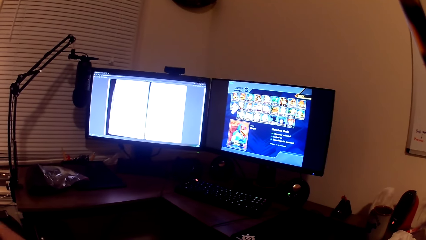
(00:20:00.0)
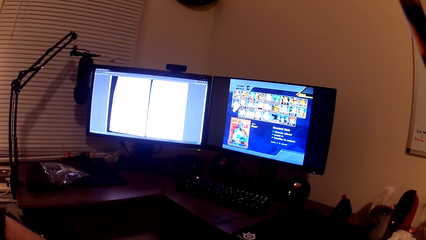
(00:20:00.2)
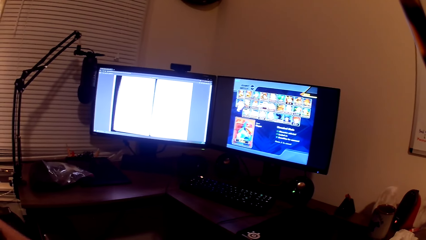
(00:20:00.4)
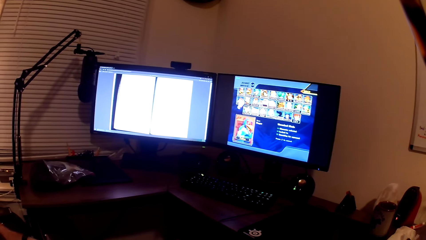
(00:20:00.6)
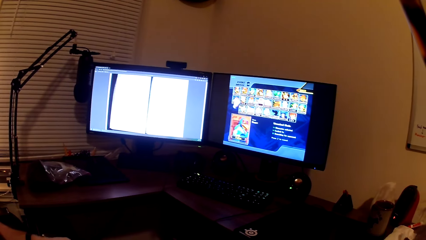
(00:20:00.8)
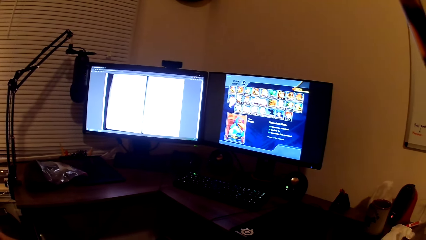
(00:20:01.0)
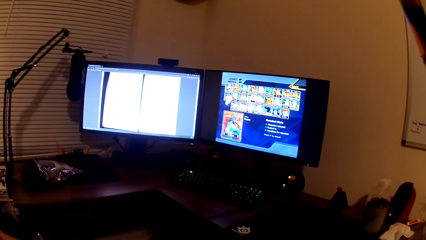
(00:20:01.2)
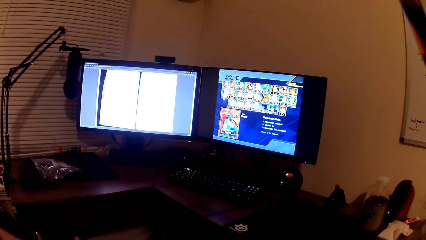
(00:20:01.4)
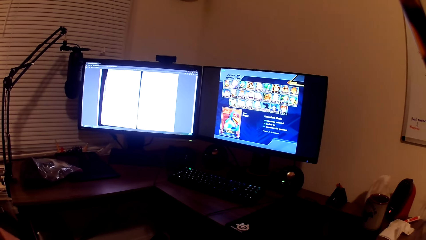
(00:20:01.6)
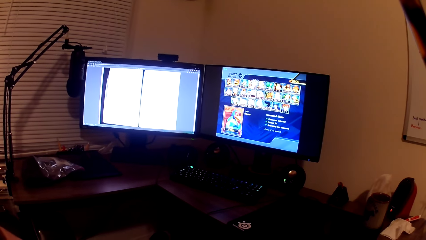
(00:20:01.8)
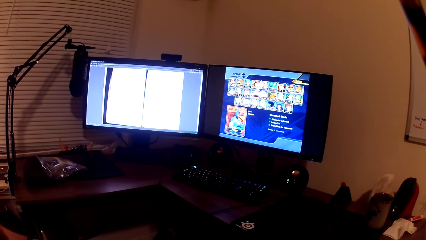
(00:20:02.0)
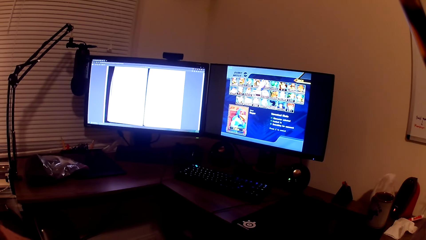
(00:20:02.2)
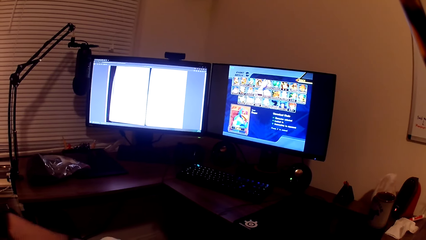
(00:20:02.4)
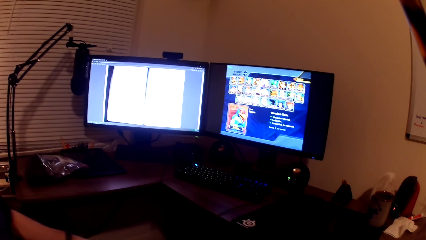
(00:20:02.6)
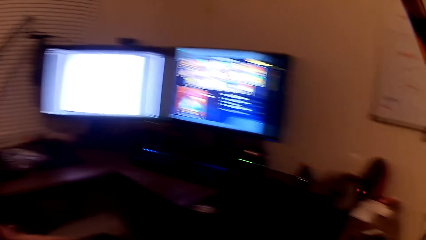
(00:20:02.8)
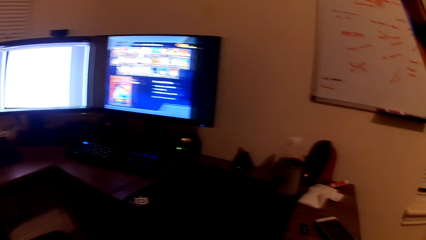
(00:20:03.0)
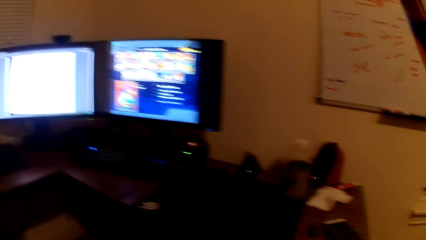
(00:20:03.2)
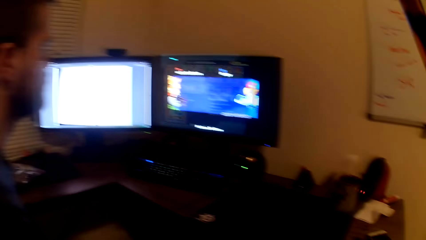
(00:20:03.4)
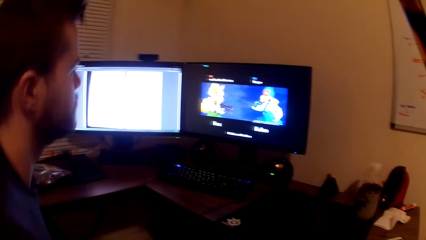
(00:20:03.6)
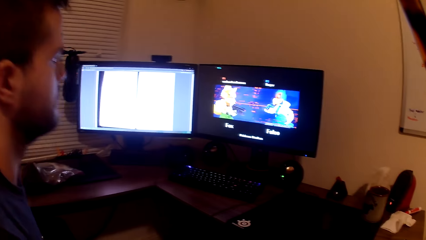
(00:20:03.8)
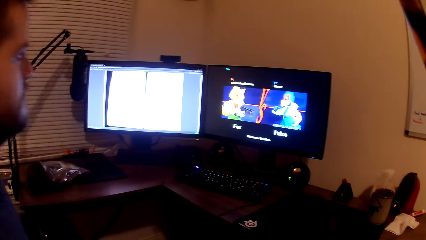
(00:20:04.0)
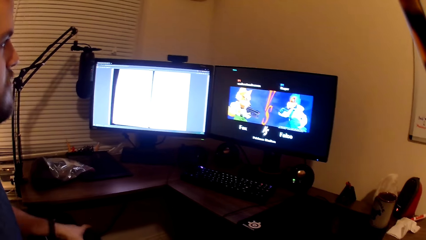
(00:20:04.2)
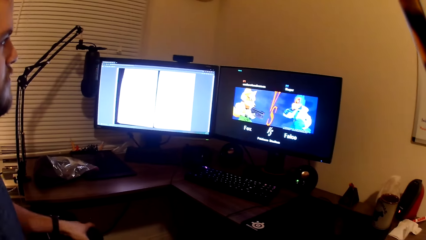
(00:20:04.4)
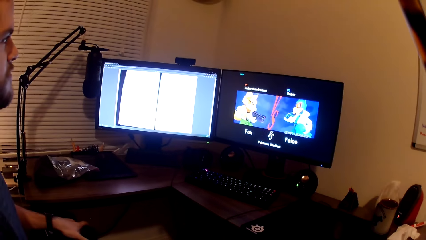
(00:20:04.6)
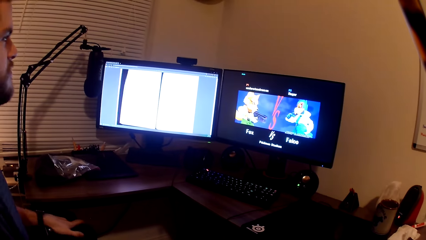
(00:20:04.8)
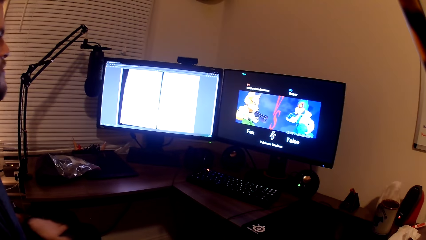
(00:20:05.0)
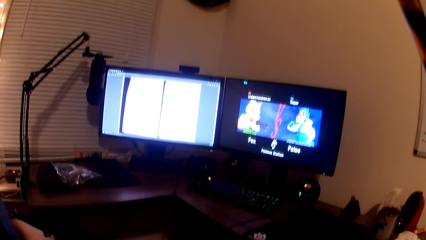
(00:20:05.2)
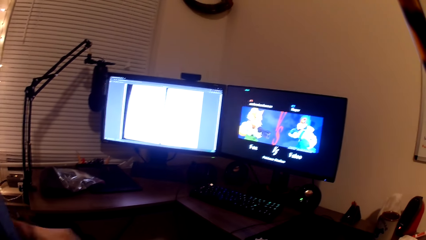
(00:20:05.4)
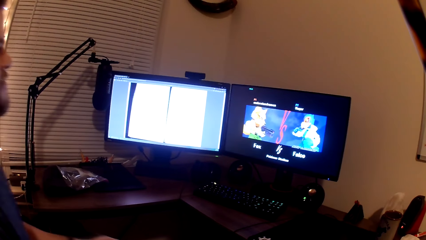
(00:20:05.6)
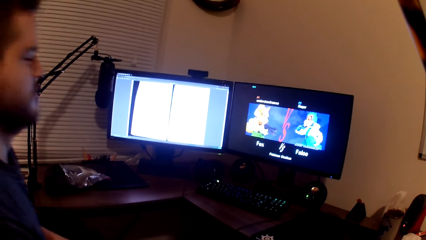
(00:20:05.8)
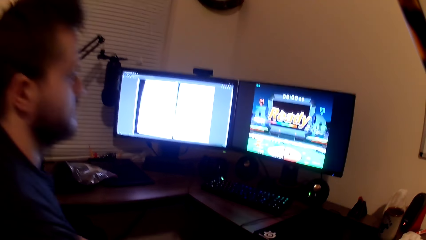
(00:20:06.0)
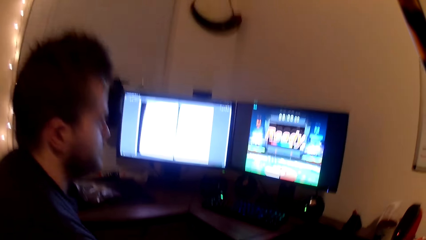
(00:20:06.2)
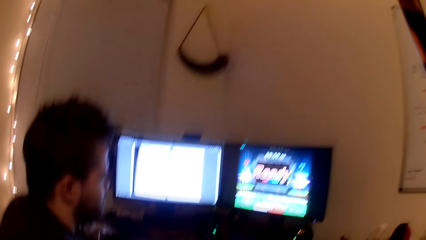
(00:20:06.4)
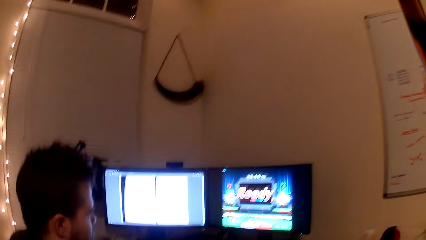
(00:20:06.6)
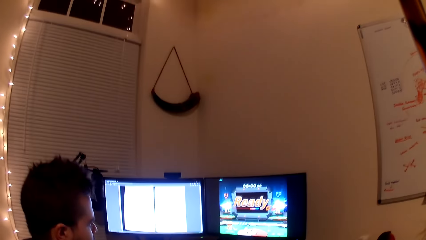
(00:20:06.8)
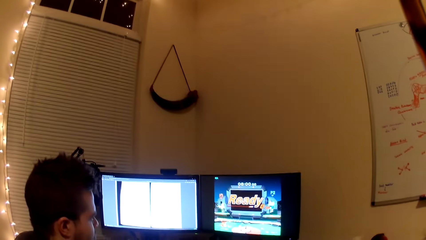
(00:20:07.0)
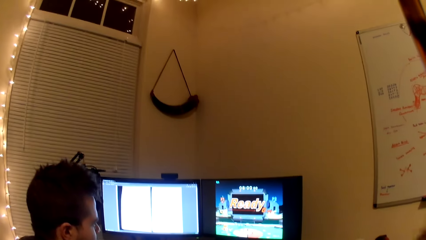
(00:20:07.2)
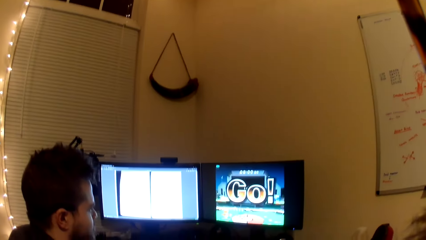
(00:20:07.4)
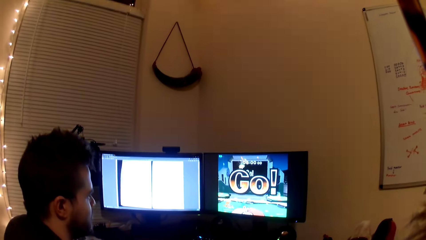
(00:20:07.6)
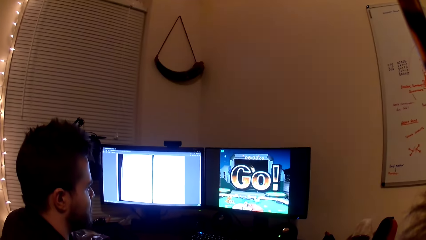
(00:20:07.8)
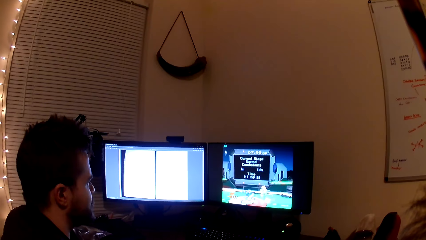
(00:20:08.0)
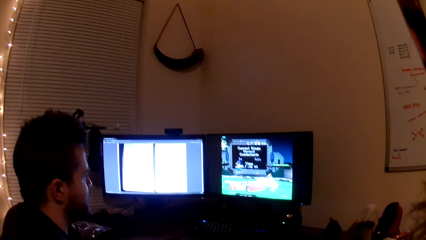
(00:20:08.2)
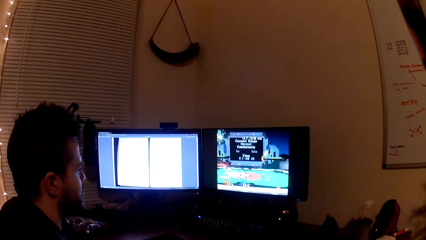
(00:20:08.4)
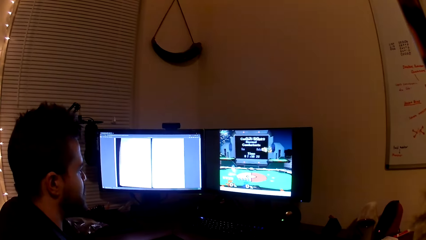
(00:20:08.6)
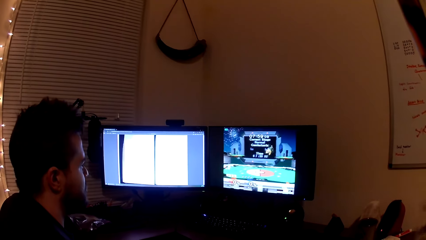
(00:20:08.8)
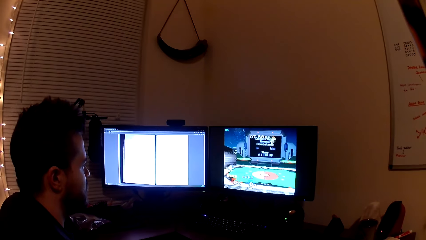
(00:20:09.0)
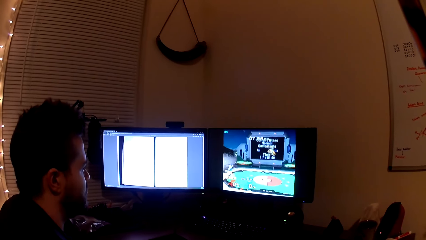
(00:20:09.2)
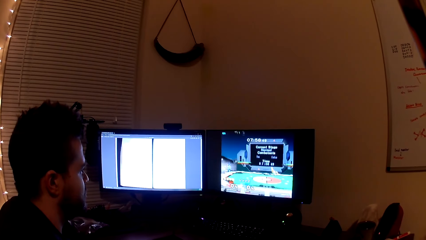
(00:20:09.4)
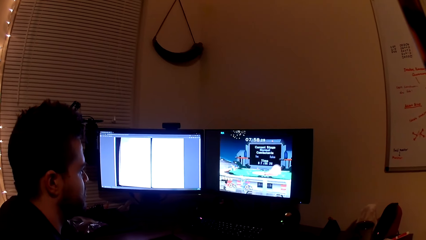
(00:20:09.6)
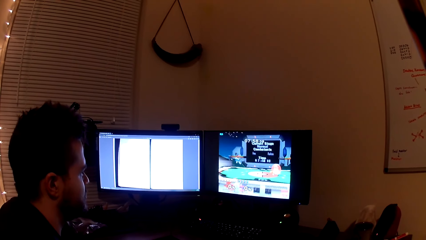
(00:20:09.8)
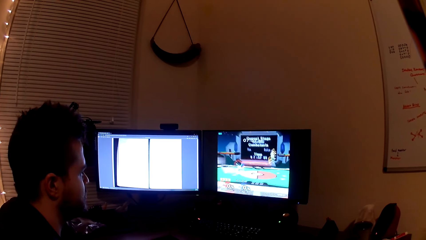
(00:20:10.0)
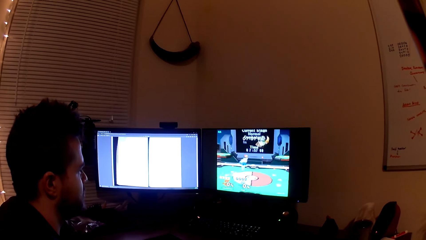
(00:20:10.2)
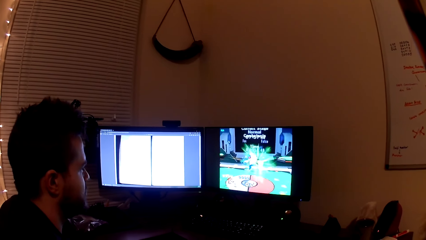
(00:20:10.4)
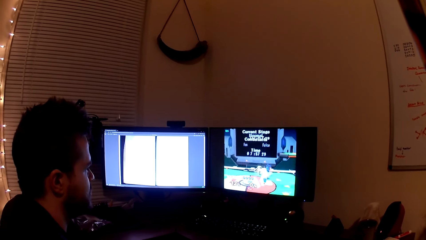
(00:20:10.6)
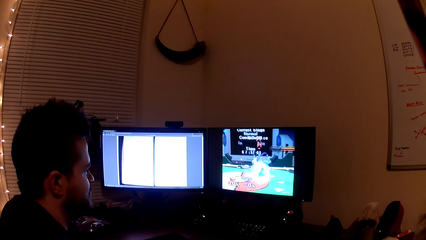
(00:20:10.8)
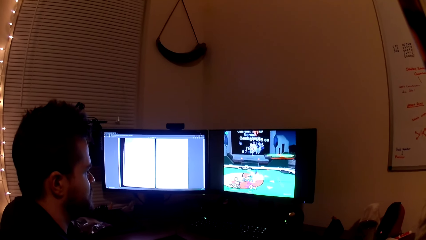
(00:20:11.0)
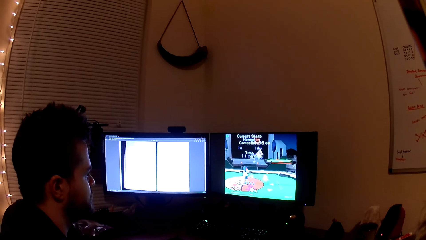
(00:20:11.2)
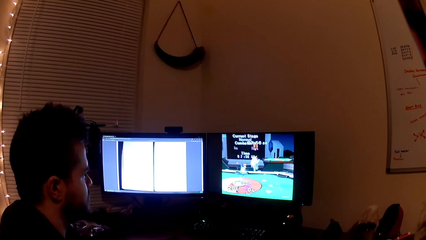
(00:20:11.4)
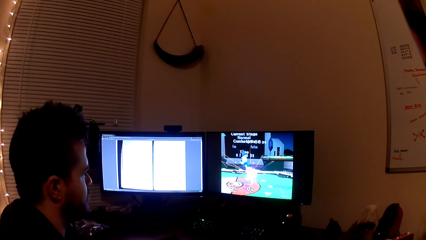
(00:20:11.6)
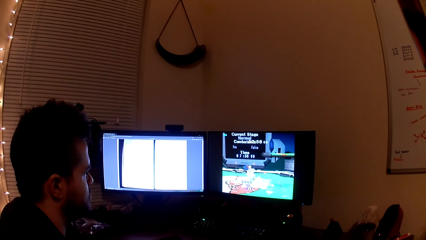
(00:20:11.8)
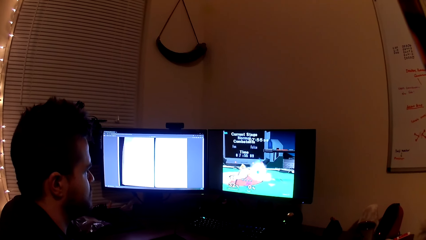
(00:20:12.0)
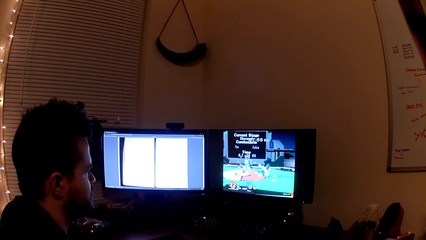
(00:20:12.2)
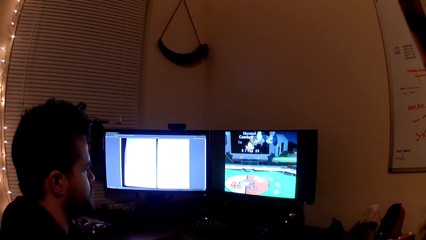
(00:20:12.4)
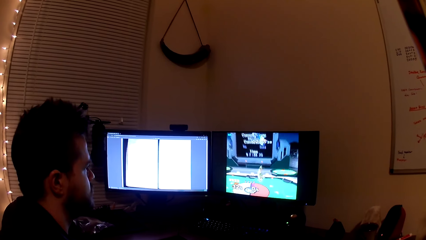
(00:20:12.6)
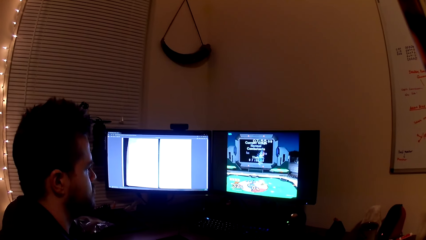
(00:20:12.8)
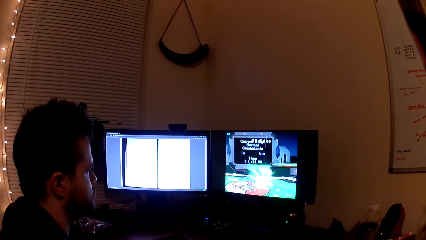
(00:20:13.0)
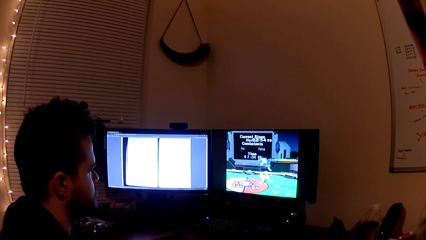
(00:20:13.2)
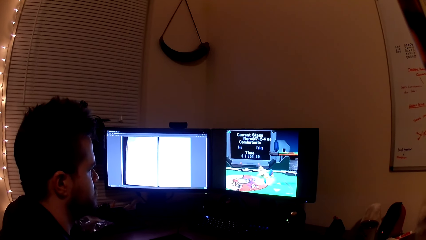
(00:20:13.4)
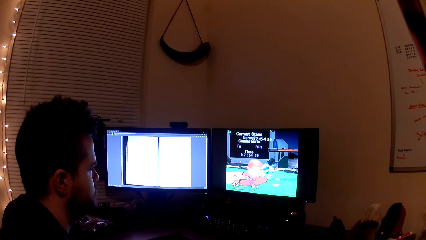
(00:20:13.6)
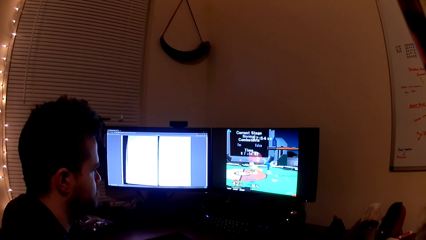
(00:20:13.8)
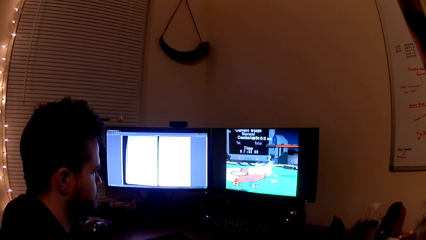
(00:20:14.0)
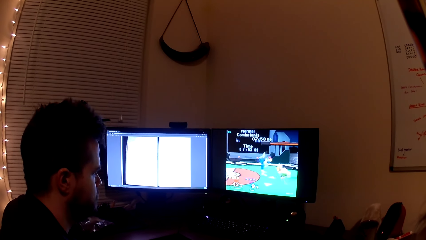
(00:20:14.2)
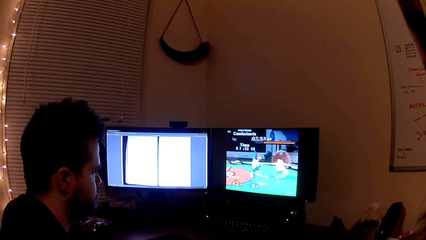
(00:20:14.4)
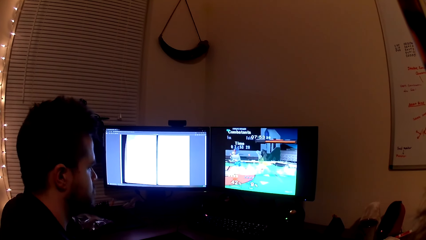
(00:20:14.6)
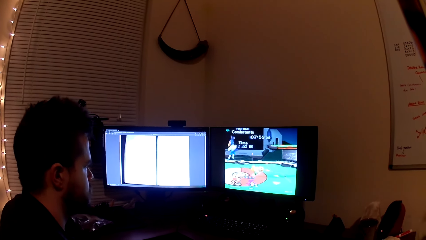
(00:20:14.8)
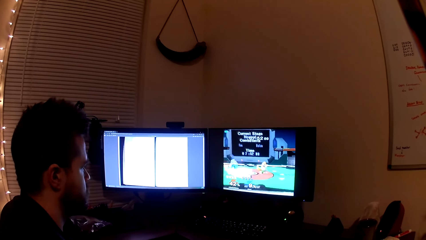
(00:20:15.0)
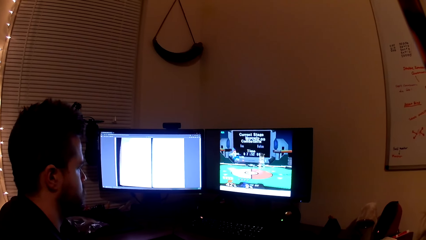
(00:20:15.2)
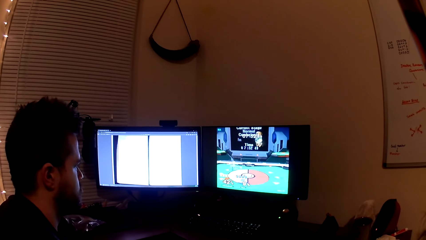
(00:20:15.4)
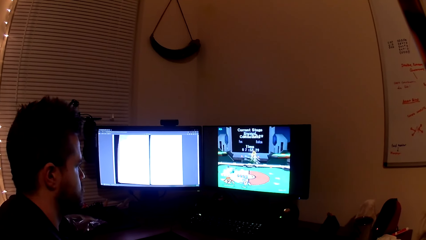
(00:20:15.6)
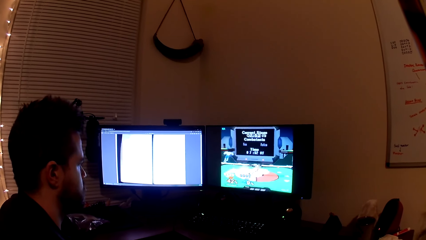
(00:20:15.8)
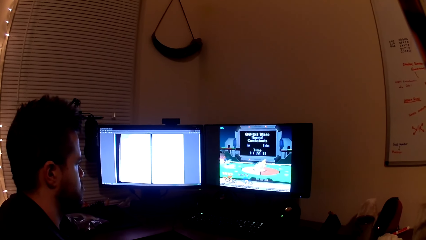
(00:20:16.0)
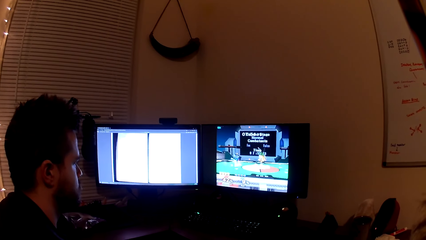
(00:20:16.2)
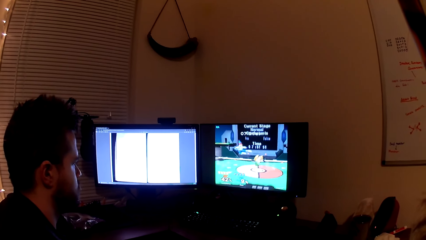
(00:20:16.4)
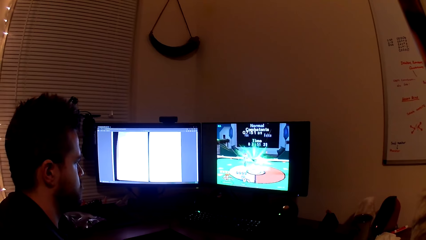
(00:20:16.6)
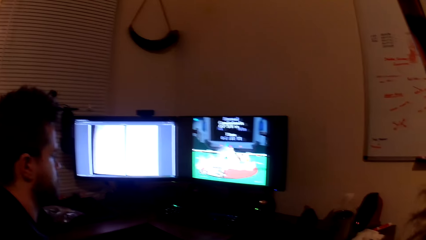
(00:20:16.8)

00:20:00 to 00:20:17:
The camera wearer looks at a man. The man plays a video game on the computer.
